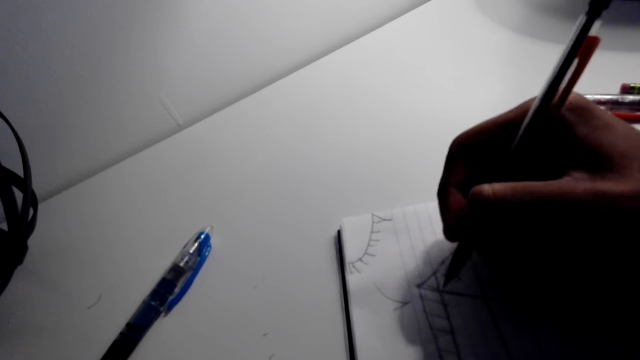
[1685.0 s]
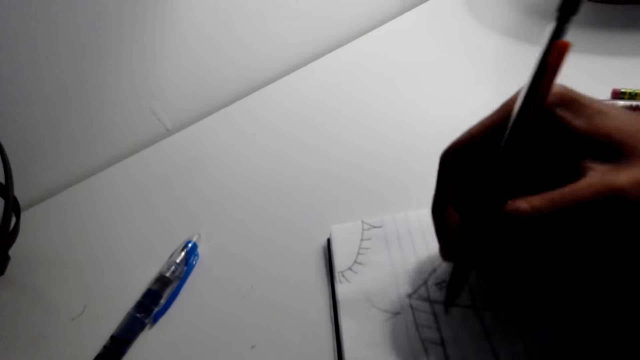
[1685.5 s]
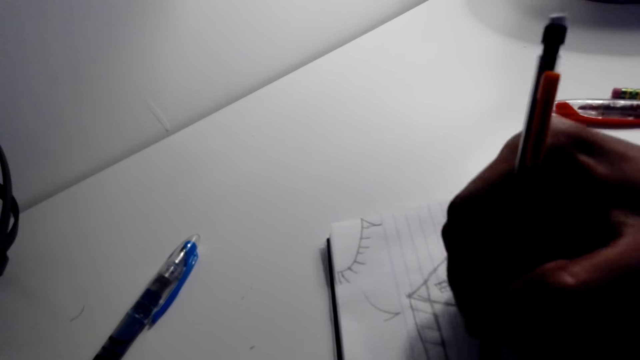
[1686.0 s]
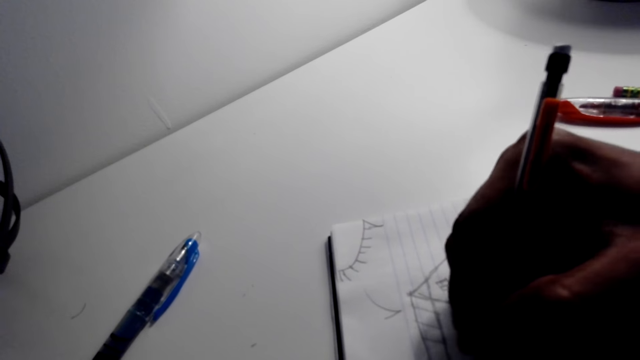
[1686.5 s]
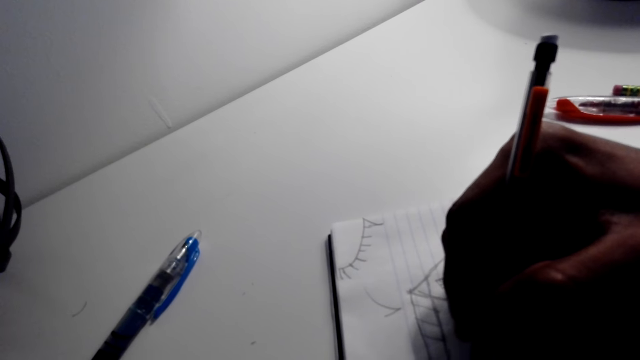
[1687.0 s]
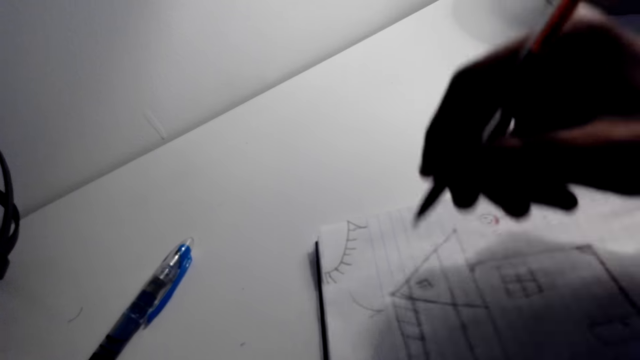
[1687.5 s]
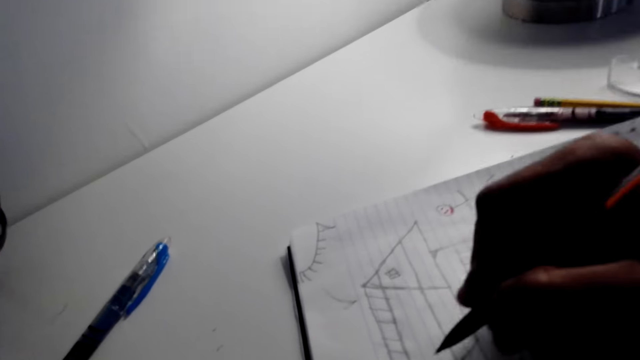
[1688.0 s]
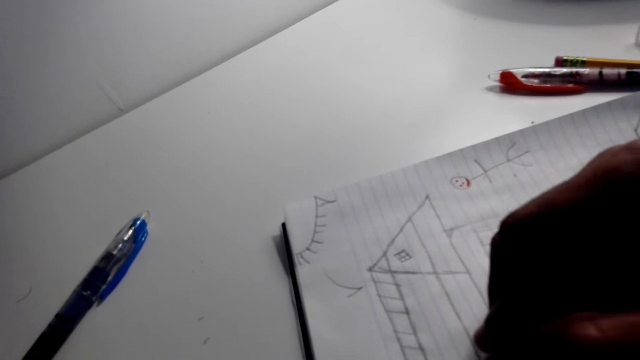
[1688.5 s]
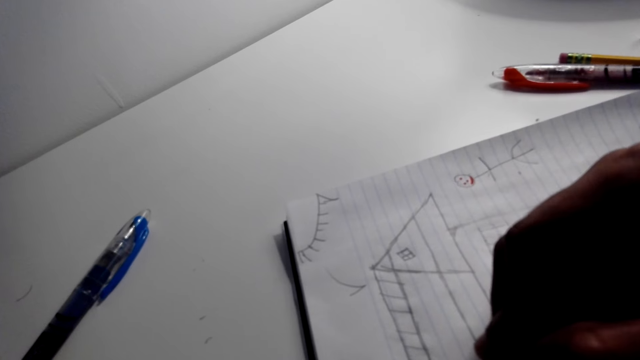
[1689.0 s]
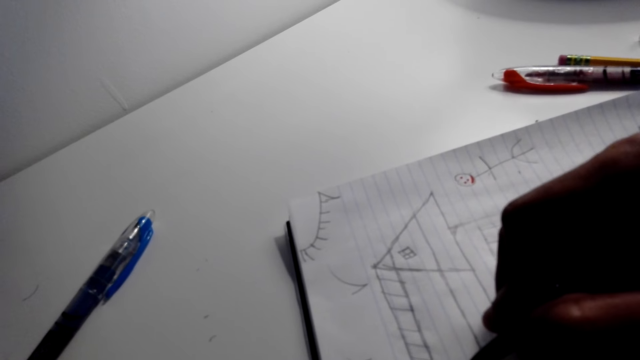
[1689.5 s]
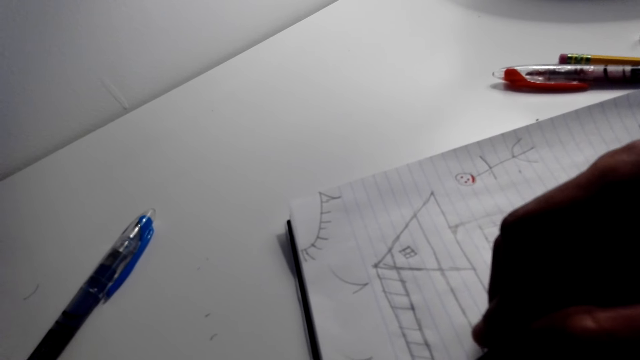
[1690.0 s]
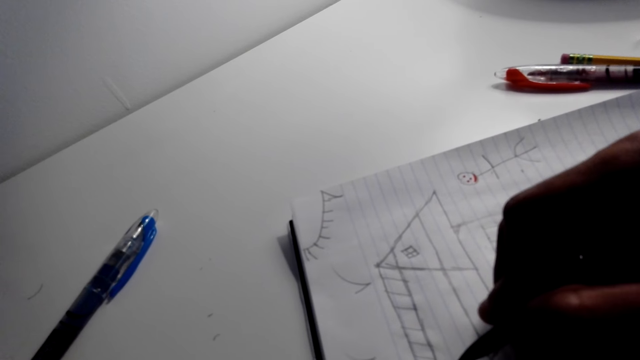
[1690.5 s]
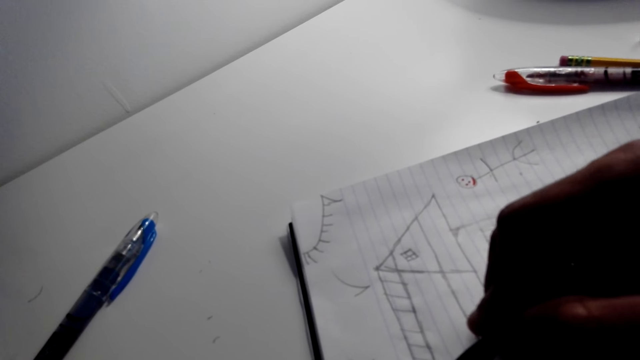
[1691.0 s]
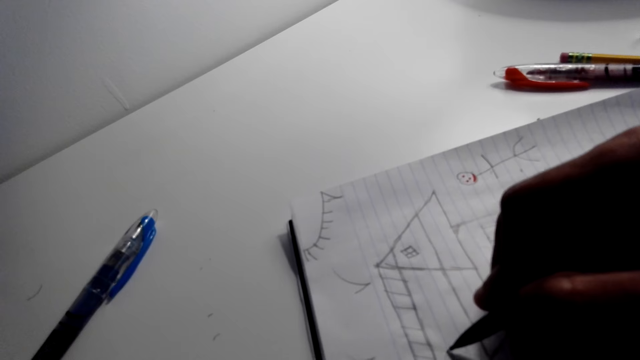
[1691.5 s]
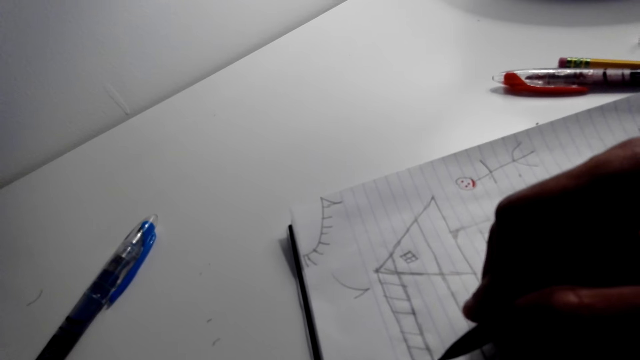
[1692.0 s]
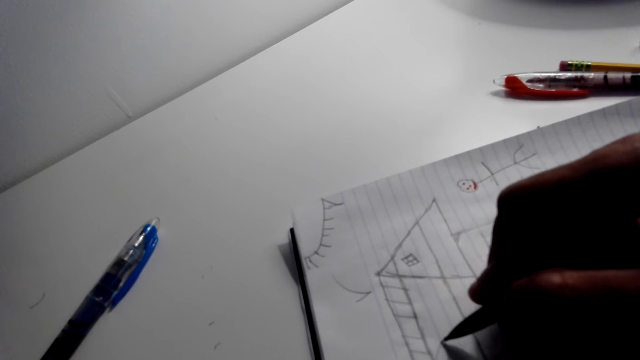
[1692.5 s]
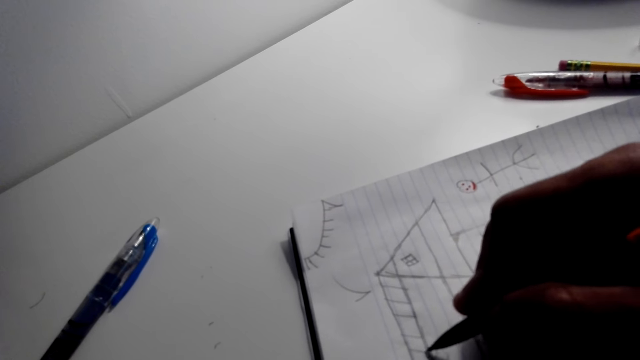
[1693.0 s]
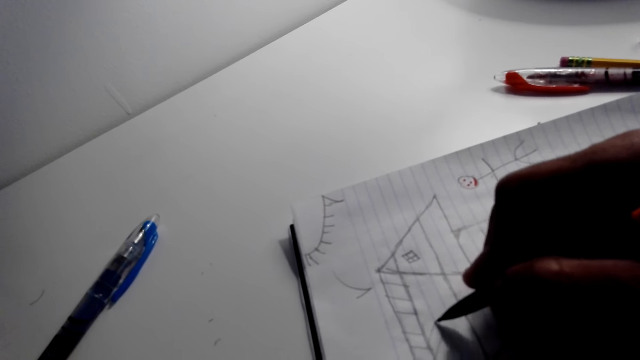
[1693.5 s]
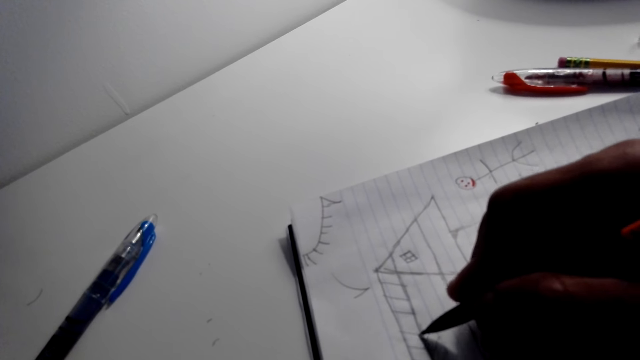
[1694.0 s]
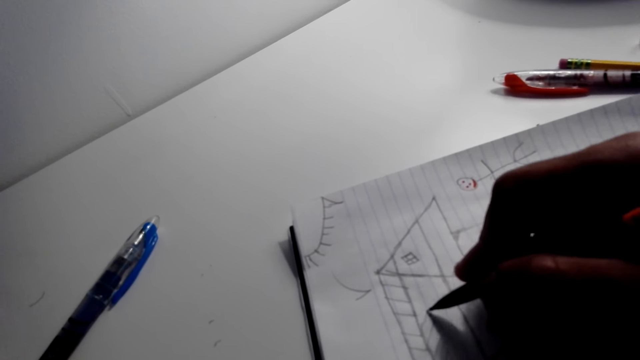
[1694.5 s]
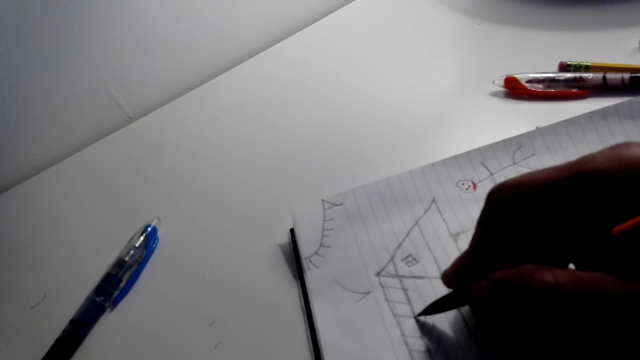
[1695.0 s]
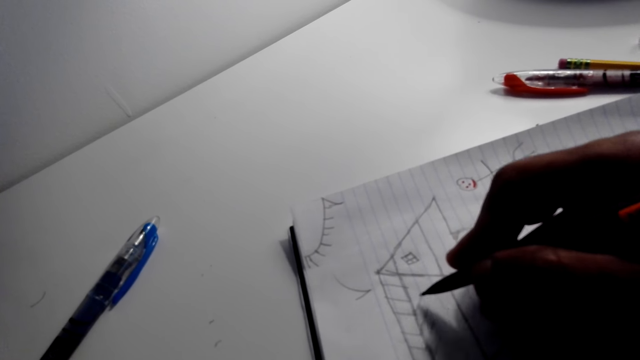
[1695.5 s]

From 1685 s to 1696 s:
The camera wearer moves his hands on the center of a piece of paper. He draws a house on the piece of paper.

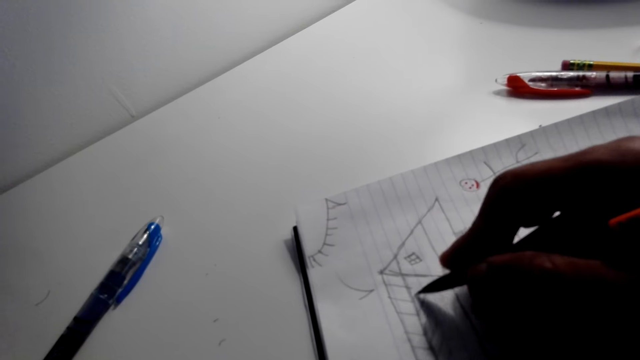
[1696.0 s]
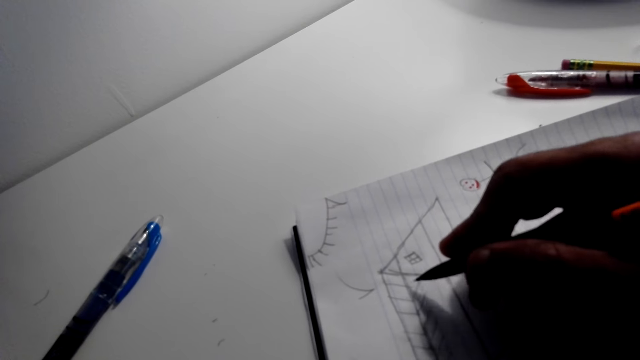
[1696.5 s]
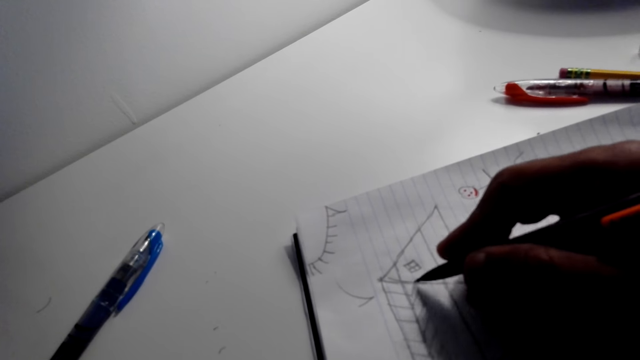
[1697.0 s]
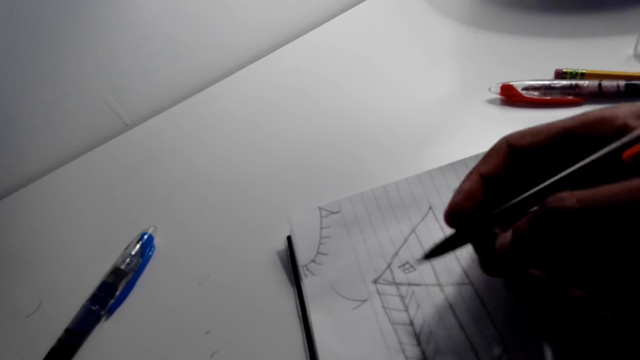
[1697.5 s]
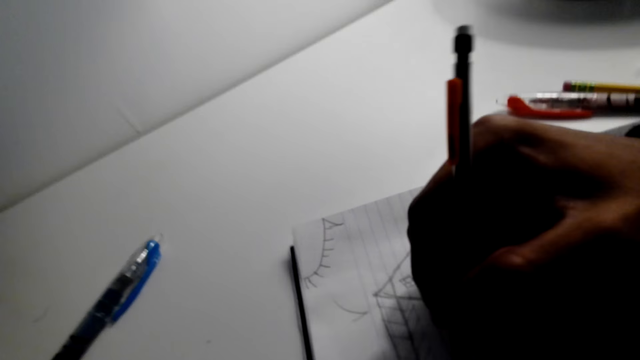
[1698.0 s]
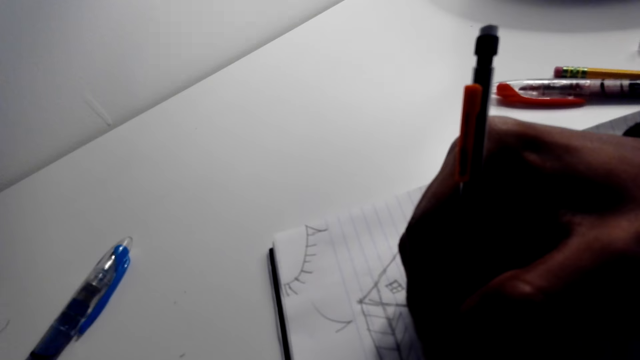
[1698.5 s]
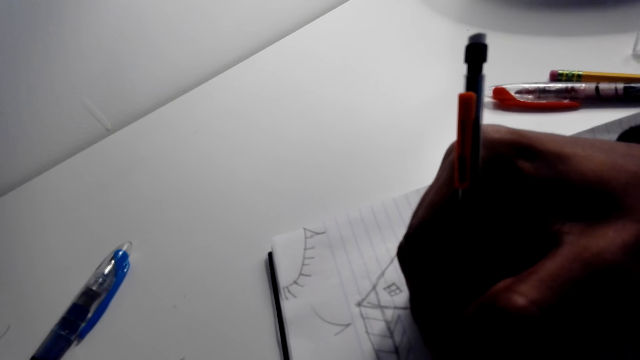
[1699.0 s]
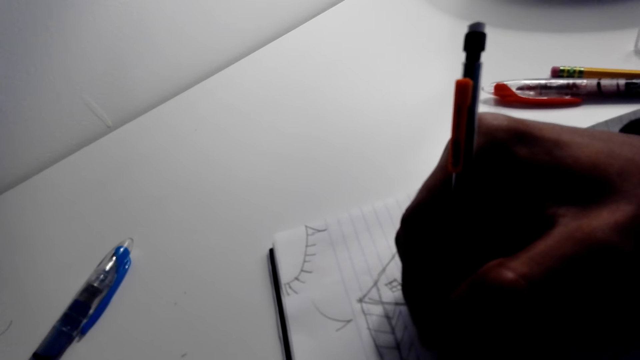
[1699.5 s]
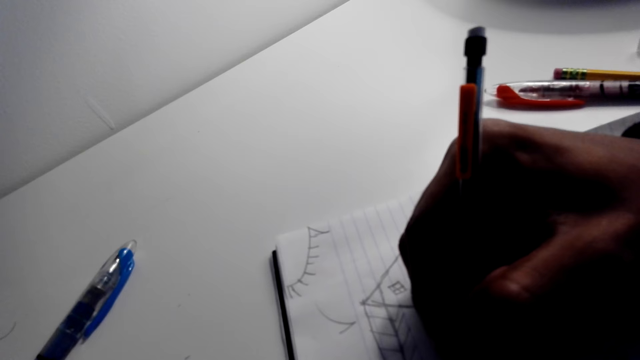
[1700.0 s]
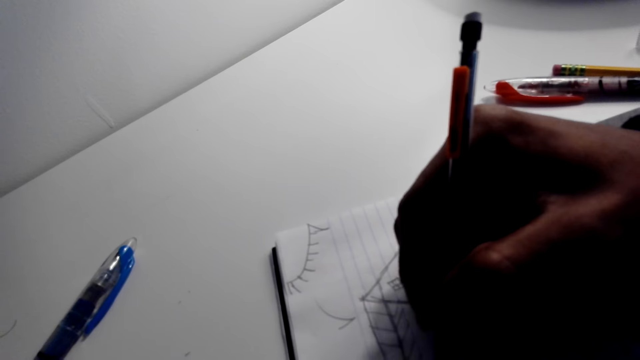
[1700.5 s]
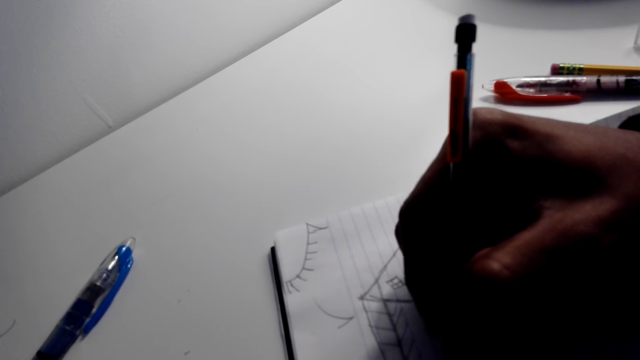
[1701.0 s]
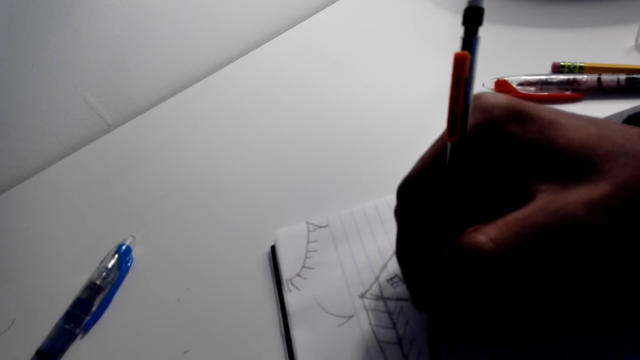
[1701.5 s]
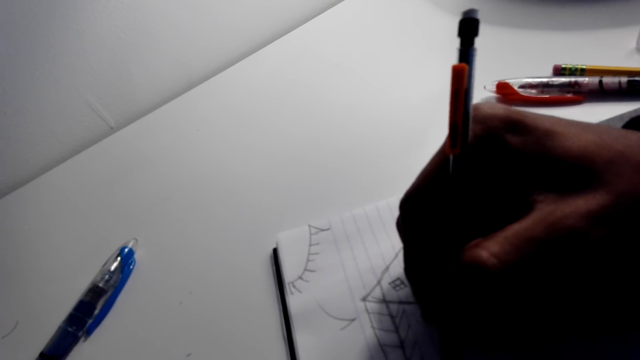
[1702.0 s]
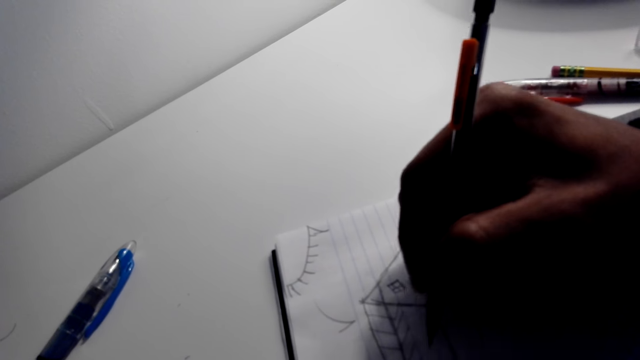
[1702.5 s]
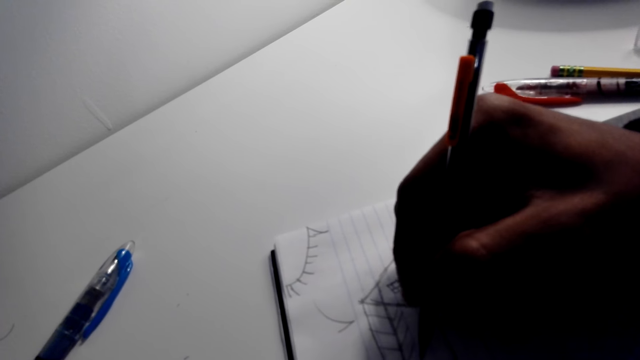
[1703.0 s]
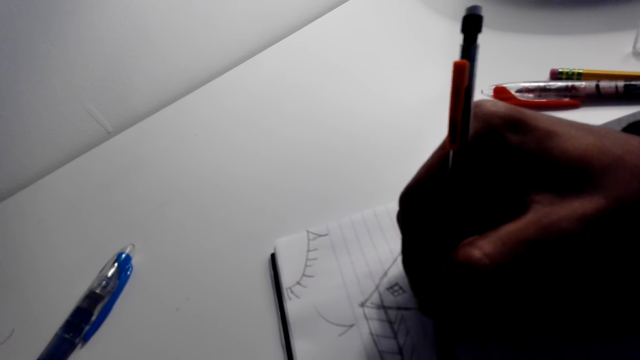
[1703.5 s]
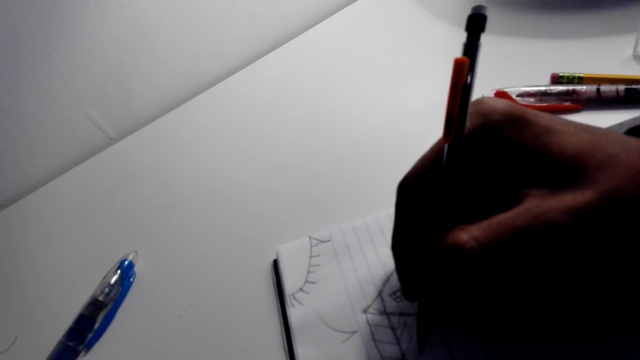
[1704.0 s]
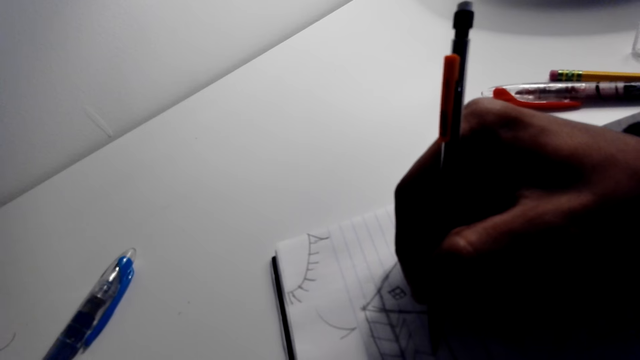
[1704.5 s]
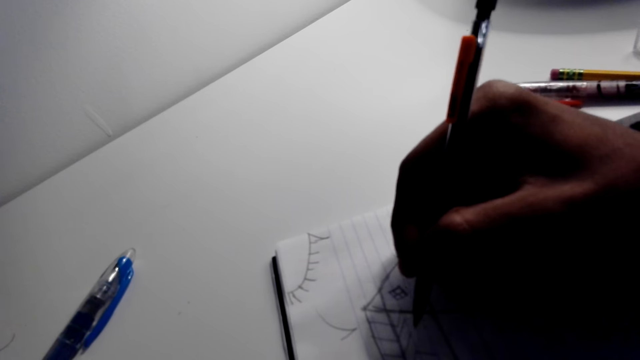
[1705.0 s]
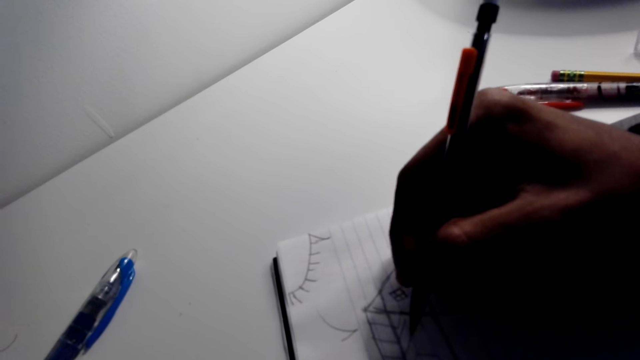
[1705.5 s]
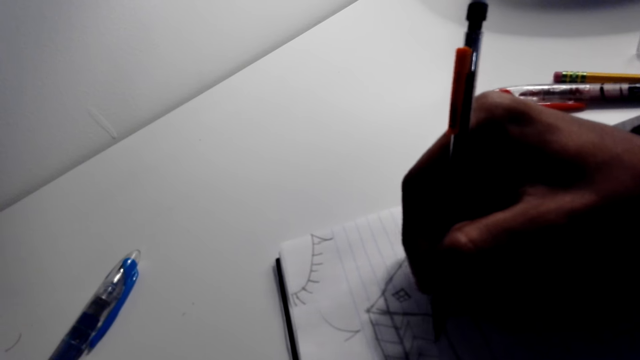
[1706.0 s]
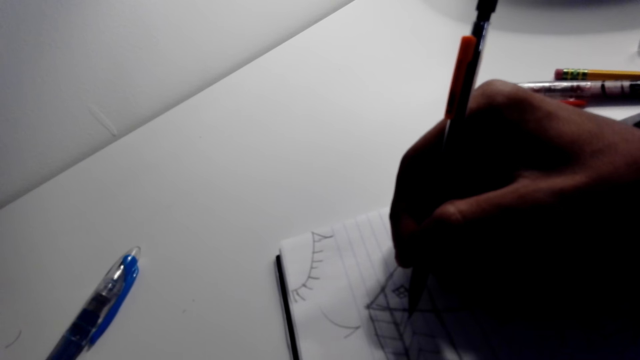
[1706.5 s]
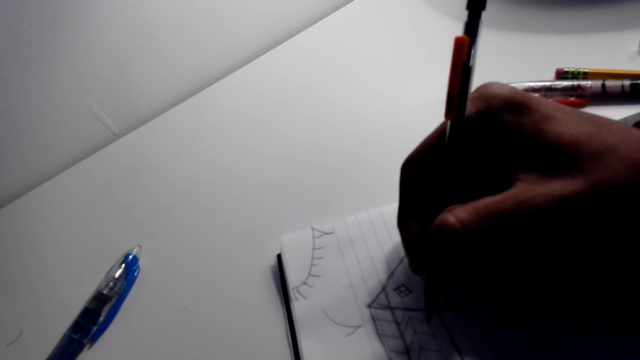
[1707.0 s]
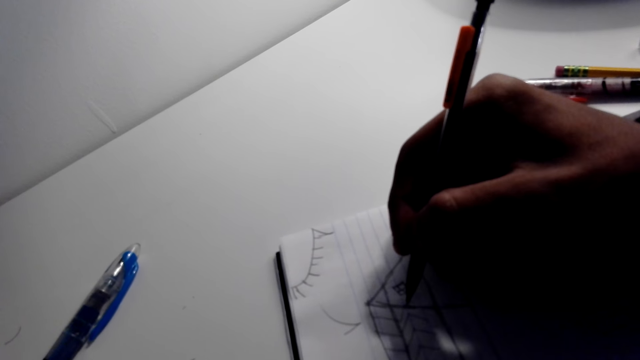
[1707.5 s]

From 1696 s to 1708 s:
The camera wearer changes the position of the pencil. They draw a house on the piece of paper.
